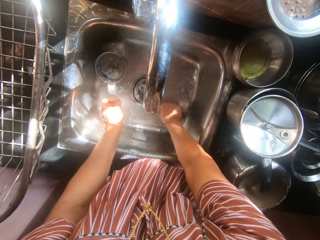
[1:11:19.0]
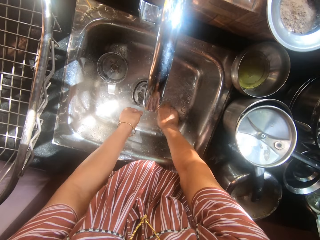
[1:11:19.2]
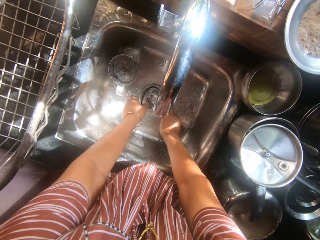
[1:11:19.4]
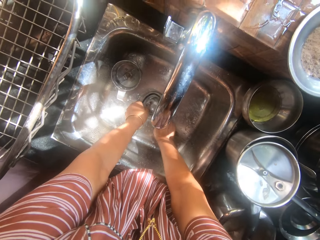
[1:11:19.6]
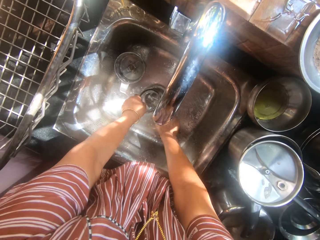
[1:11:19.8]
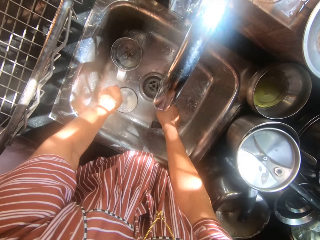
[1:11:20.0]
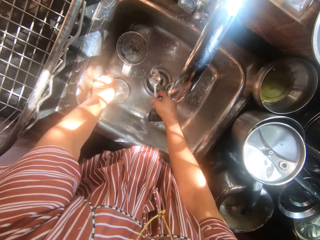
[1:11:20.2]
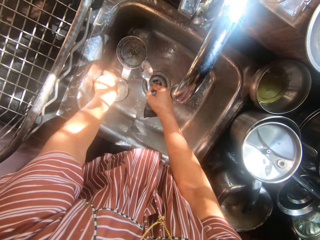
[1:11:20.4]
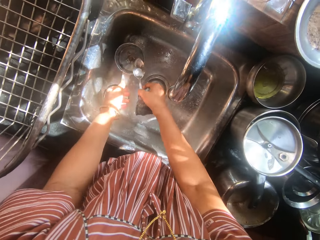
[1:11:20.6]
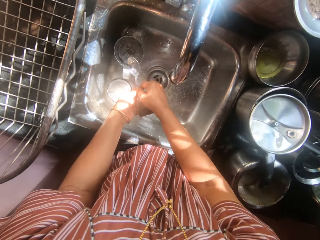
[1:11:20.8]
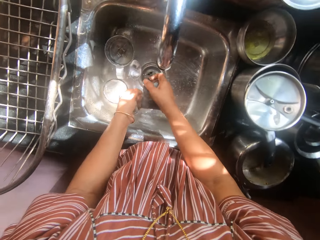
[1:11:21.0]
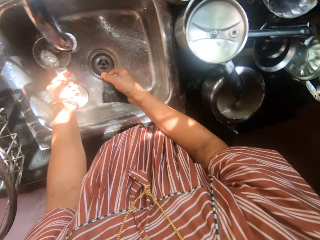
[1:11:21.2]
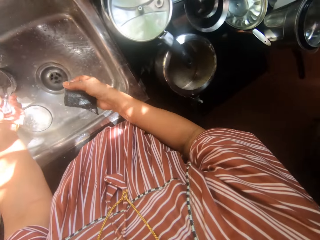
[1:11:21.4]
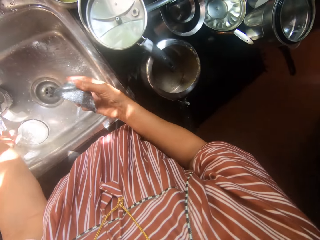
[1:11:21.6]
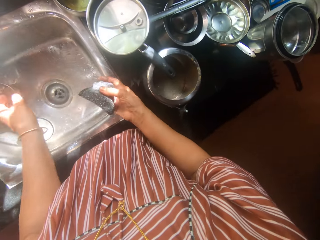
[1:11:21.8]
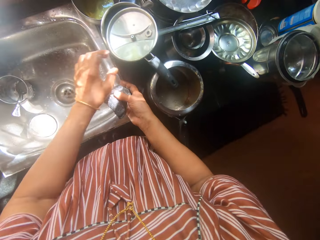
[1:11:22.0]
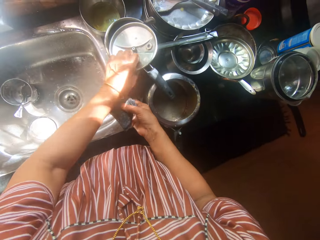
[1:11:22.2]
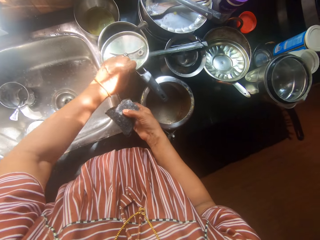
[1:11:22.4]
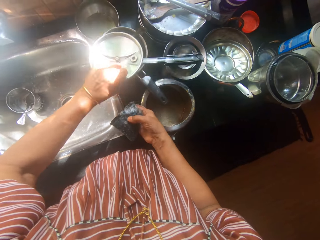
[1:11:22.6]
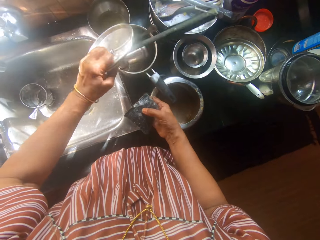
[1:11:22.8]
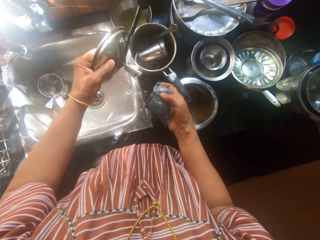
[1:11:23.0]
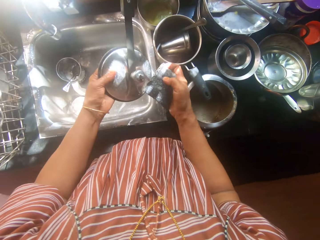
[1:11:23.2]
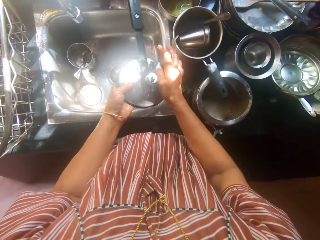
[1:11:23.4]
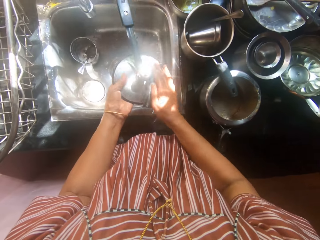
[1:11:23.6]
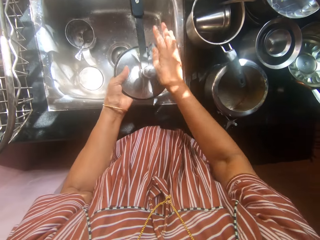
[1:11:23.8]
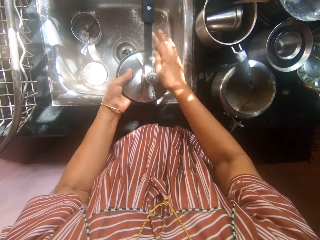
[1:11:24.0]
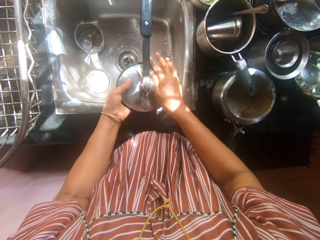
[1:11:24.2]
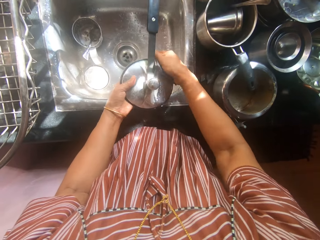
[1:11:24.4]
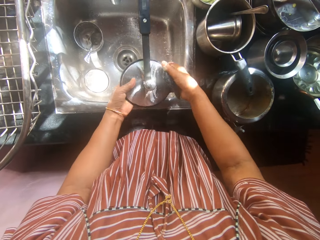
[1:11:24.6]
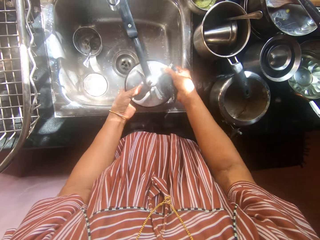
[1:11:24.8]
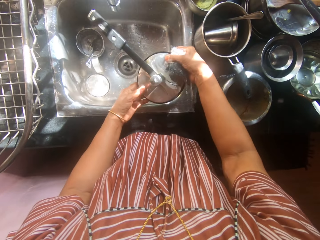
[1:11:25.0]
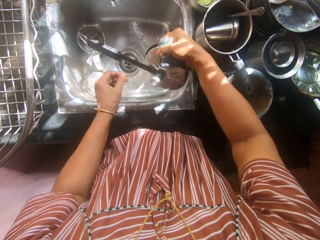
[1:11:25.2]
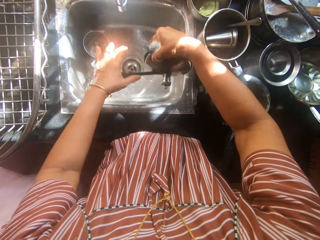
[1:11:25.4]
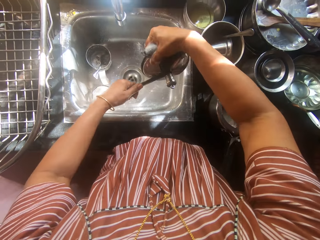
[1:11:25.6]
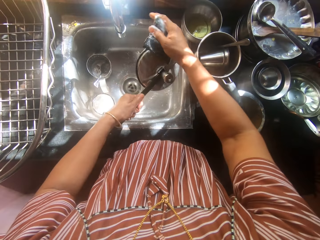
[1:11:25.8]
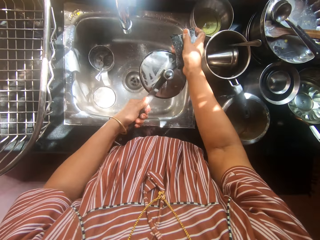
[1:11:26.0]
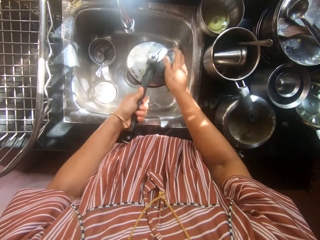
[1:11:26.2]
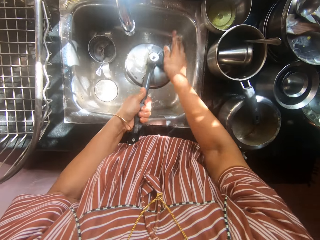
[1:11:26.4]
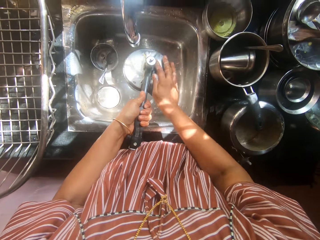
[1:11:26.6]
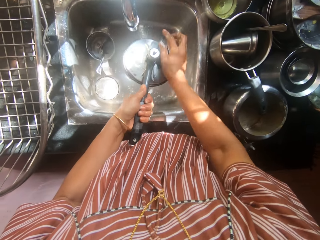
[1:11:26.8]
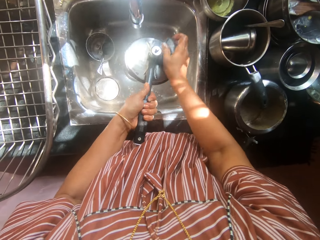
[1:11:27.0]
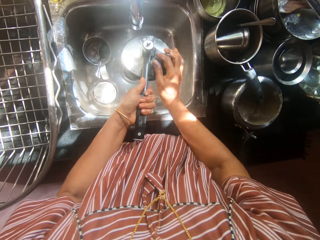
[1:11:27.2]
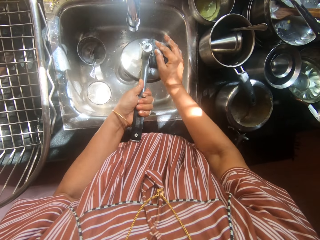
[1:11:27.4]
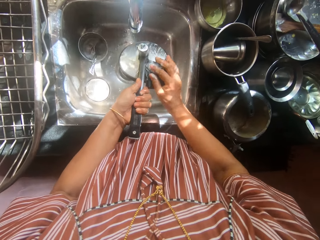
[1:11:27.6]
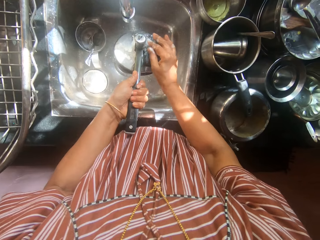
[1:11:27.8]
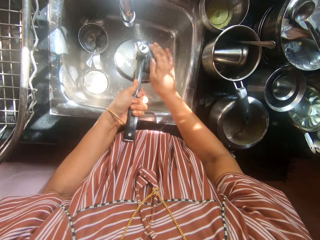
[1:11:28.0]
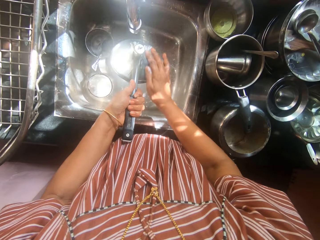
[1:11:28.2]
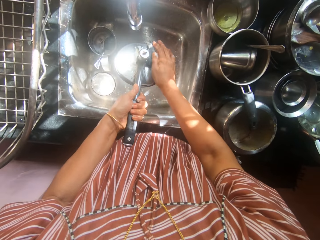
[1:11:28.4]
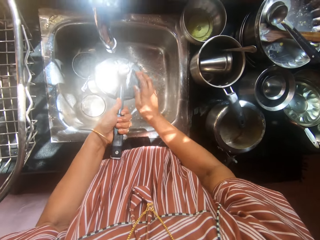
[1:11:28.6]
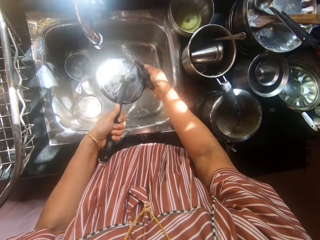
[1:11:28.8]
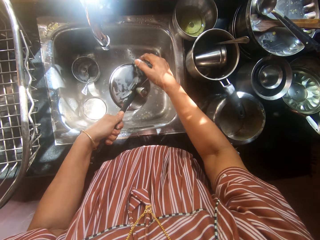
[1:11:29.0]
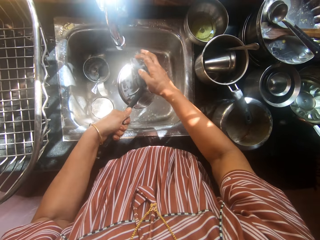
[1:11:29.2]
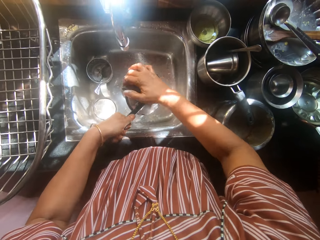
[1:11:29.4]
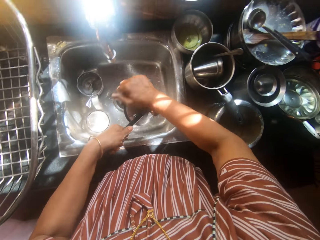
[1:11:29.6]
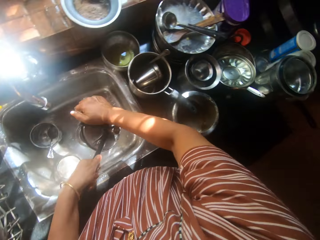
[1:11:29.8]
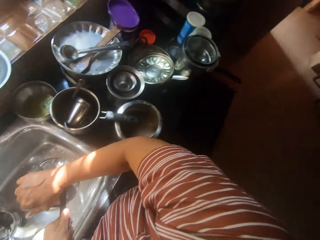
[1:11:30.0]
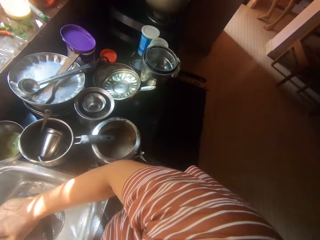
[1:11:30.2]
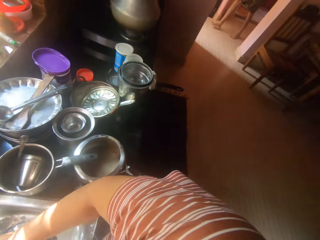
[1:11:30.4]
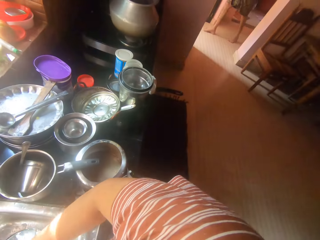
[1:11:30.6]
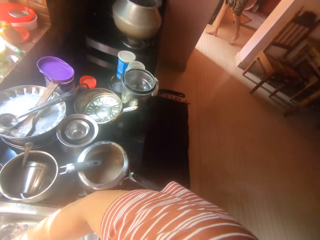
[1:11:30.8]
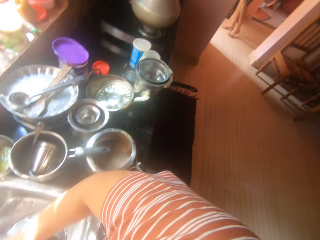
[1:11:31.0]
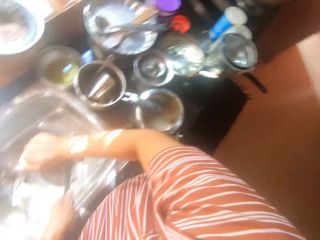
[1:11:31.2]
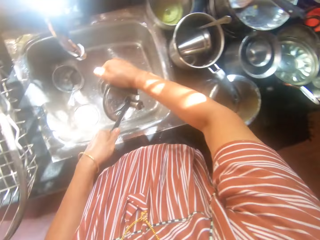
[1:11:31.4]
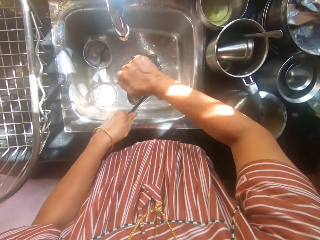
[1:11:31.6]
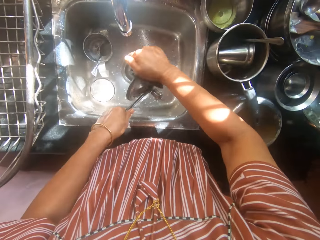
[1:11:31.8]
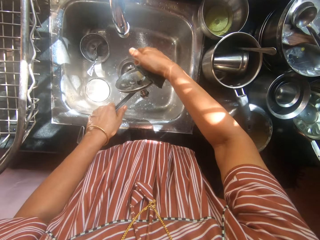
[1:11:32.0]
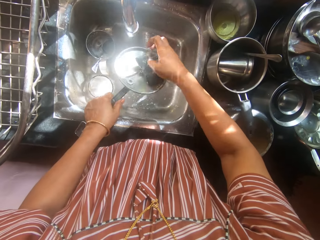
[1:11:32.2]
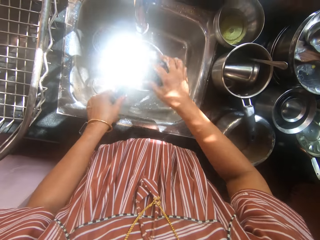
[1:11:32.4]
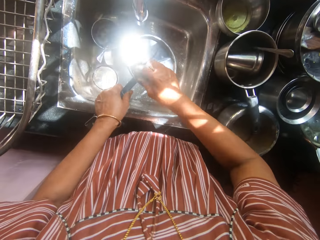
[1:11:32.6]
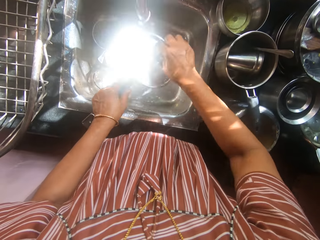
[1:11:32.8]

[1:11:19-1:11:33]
The camera wearer picks the spoon with her right hand. She moves the cover in the sink with her left hand. She transfers the spoon to her left hand. She drops the spoon in the cup in the sink. She picks a pot's cover with her left hand. She washes the pot's cover with the sponge. She interacts with the man. The man exits the apartment.

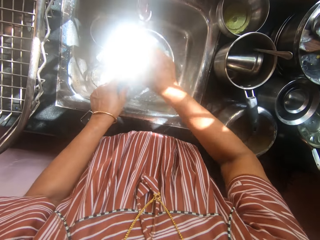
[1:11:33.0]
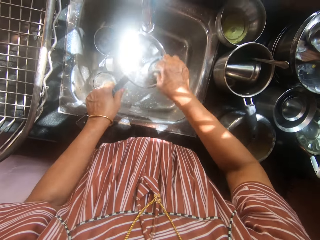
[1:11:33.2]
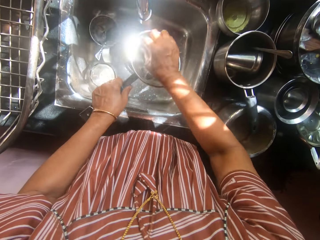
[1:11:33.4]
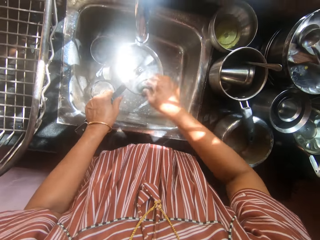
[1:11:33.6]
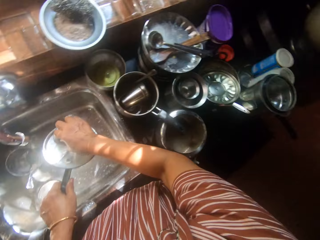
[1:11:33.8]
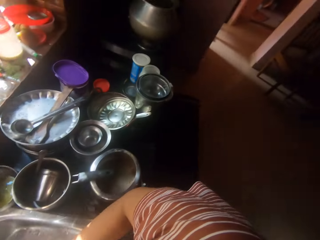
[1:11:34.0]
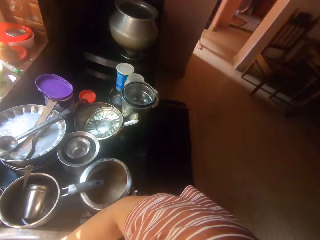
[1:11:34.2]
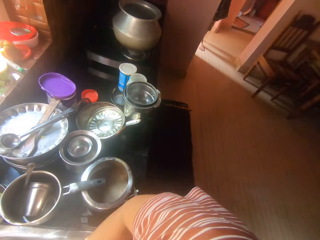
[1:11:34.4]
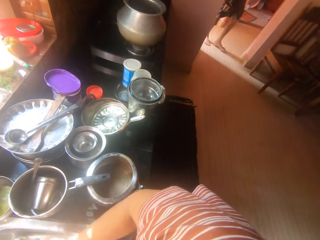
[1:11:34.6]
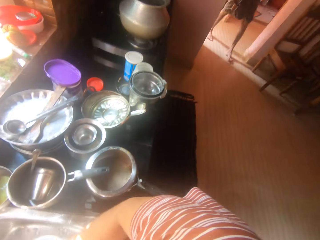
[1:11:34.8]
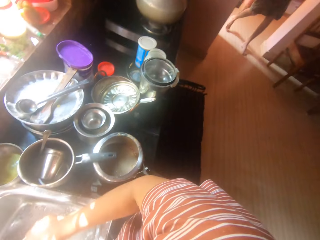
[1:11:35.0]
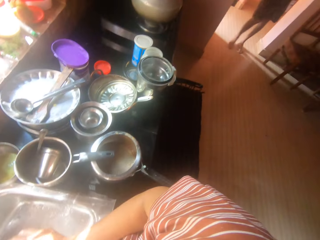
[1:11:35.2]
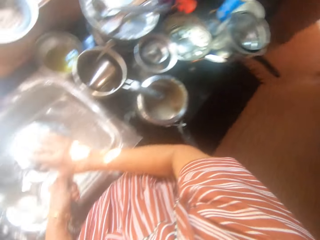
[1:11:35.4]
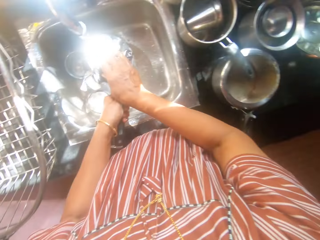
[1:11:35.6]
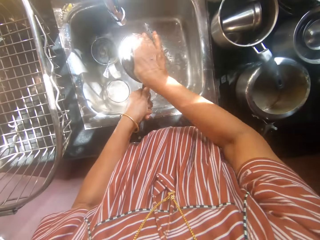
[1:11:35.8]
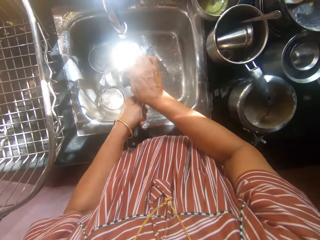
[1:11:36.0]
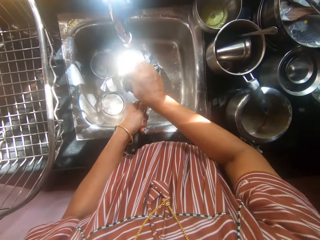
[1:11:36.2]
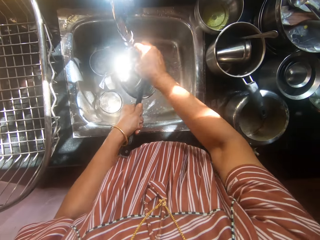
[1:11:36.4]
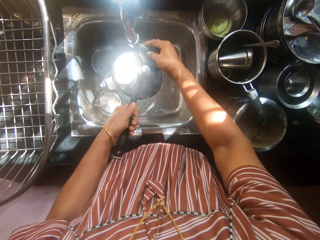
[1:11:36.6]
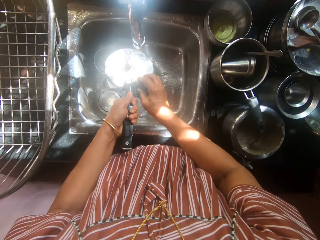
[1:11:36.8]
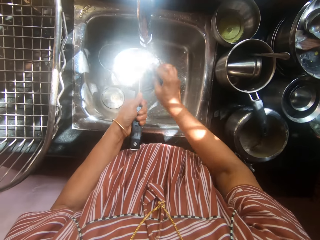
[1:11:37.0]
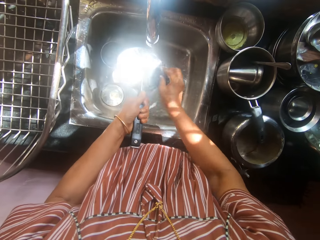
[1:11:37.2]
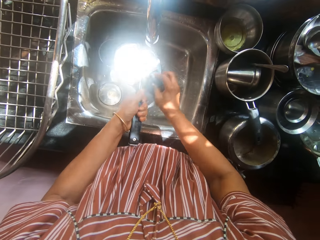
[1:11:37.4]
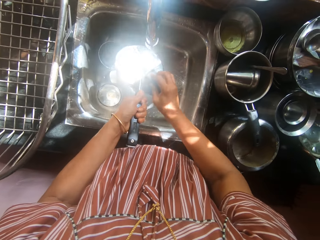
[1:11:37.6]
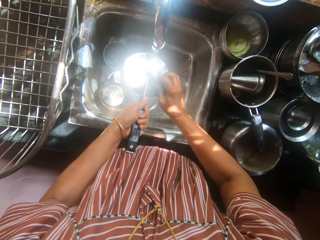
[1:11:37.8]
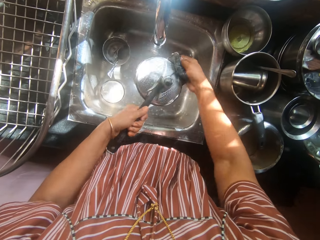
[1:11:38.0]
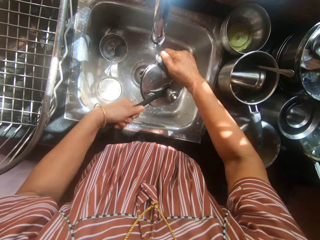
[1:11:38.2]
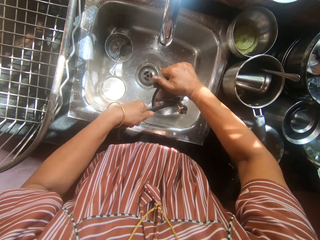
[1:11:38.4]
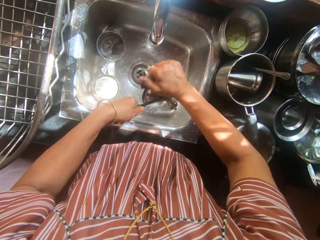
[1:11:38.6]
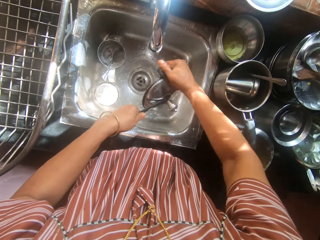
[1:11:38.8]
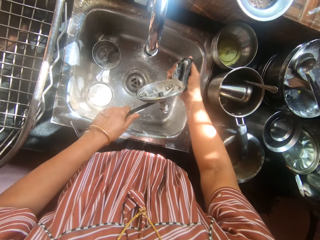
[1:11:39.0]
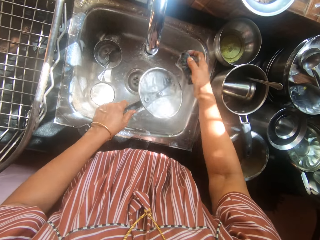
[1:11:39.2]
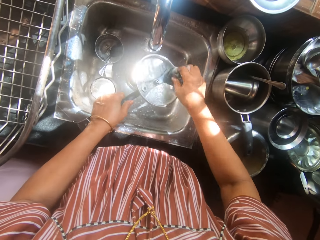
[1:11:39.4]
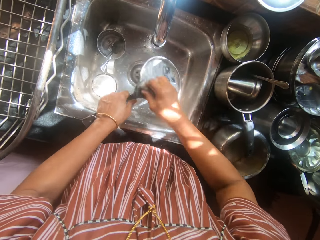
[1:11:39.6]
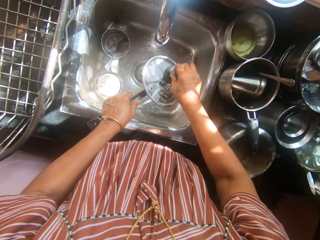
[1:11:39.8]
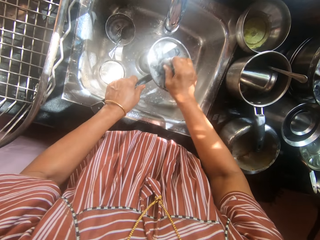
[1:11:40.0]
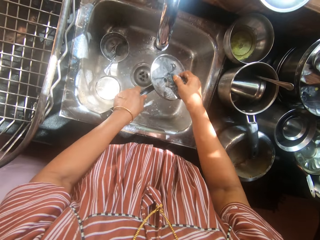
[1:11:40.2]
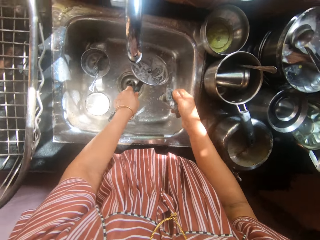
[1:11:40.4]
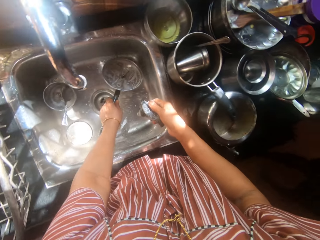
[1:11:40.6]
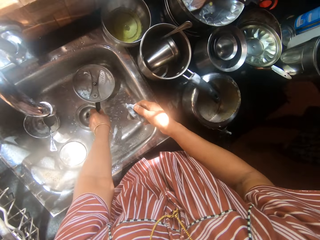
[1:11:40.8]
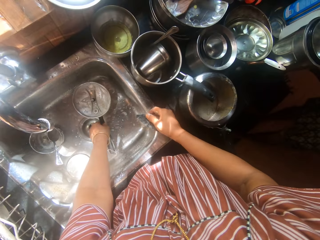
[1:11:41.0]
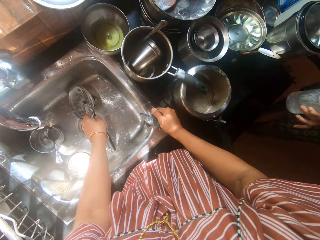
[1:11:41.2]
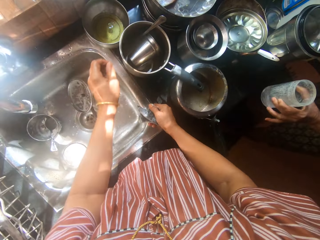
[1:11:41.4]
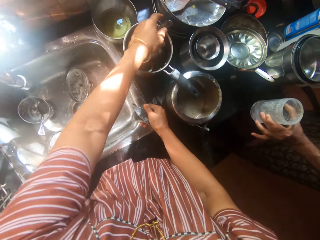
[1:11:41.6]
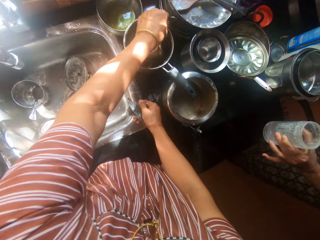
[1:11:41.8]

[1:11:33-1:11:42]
The man enters the kitchen. The camera wearer places the pot's cover into the sink.
